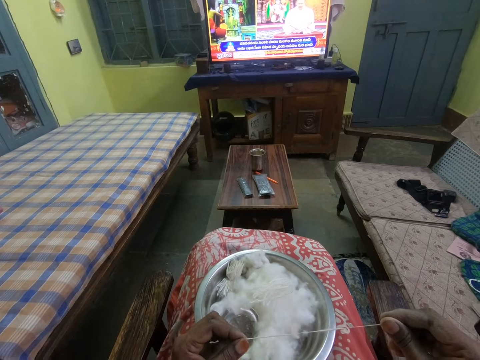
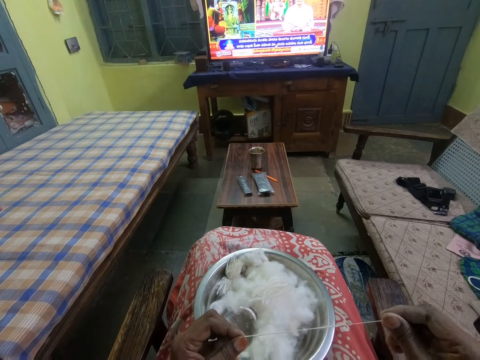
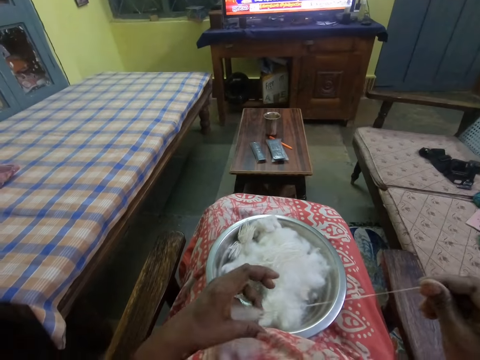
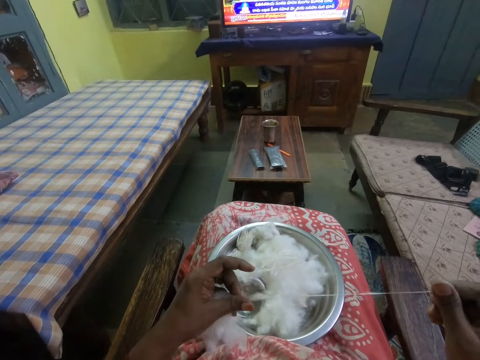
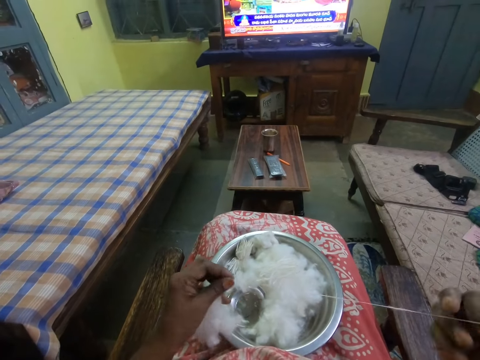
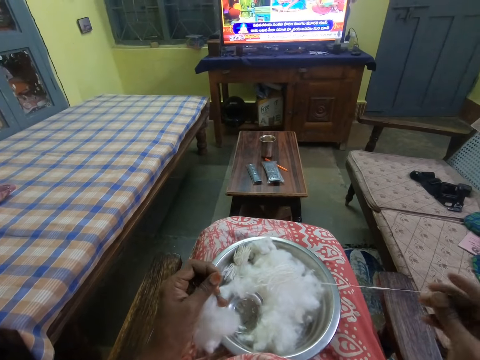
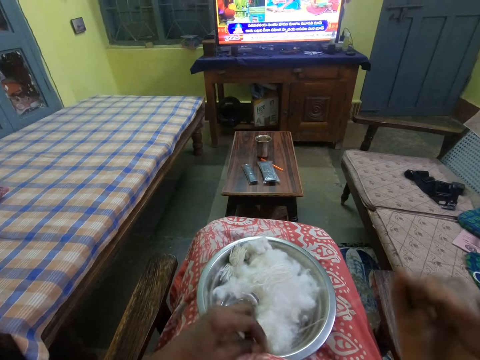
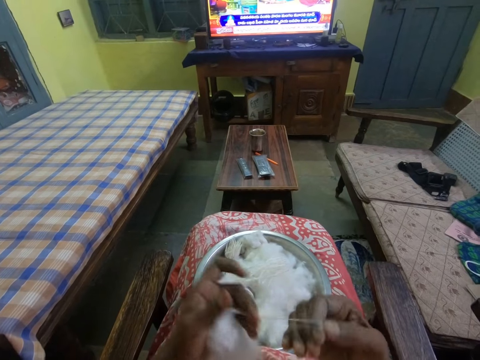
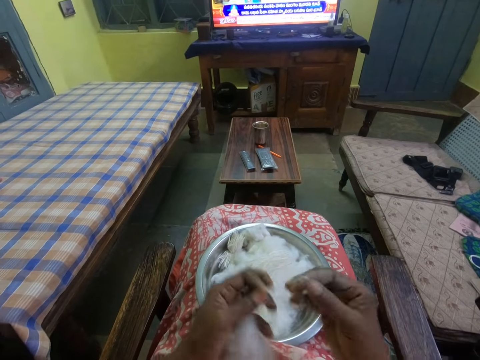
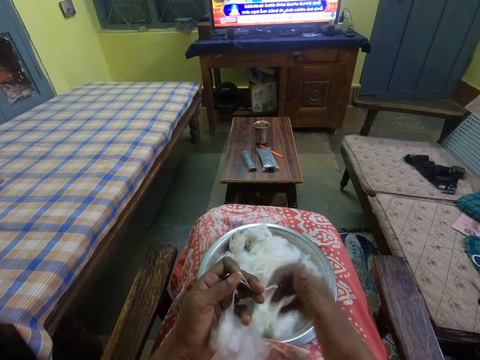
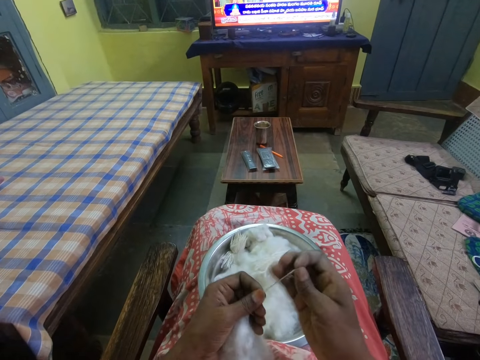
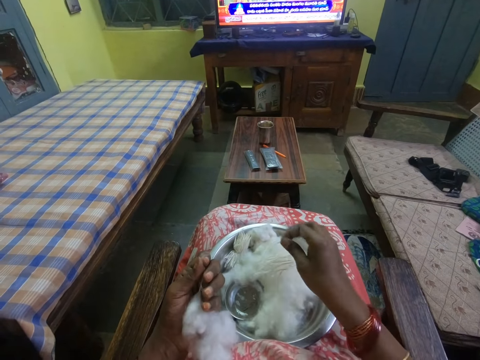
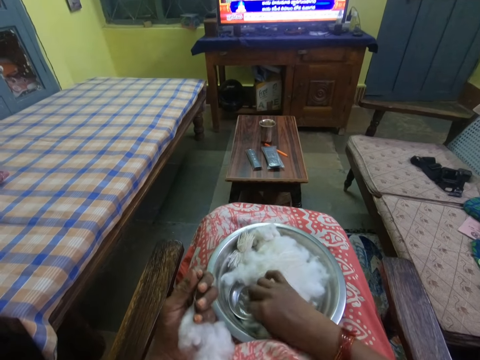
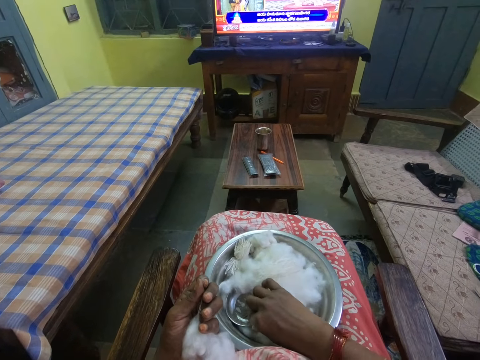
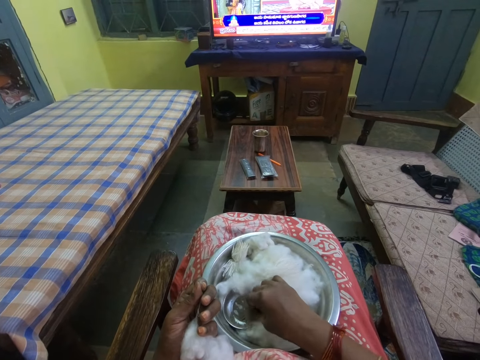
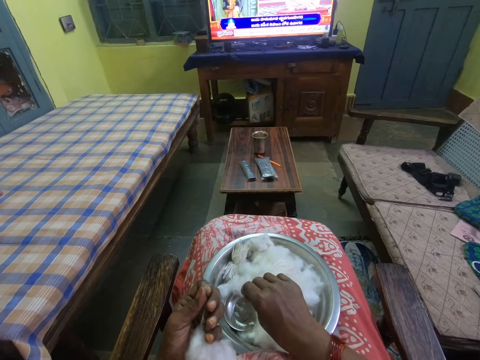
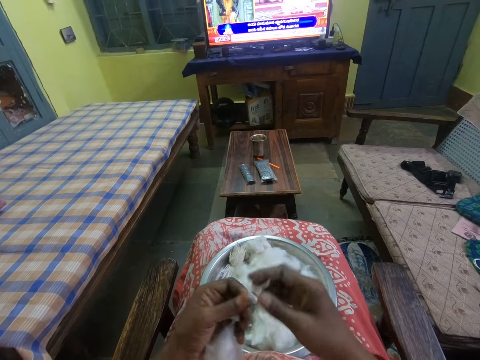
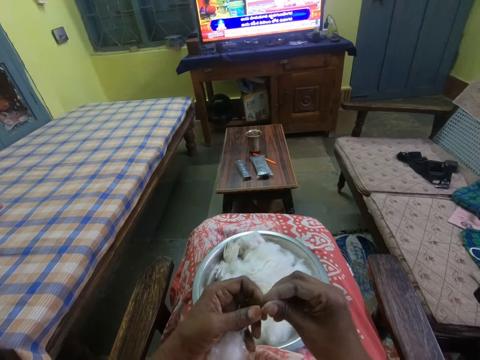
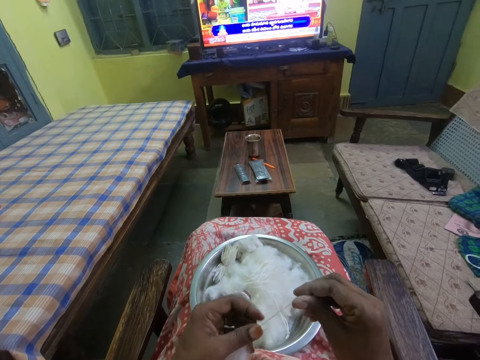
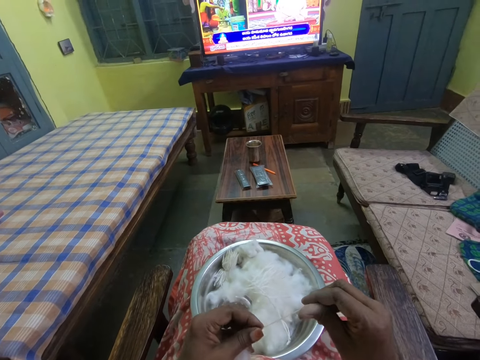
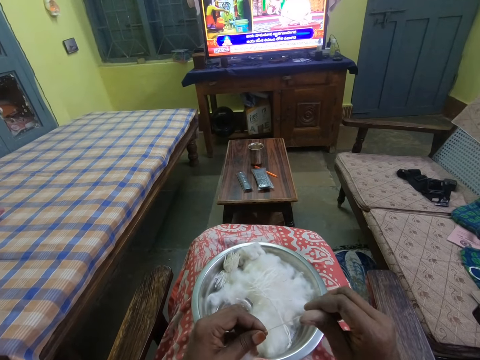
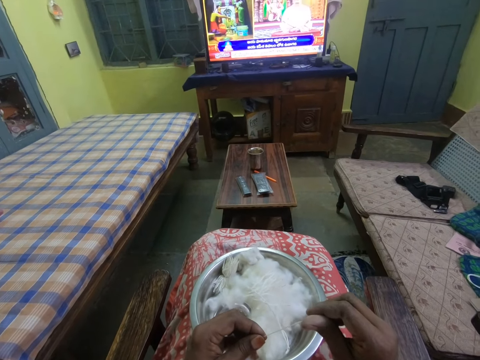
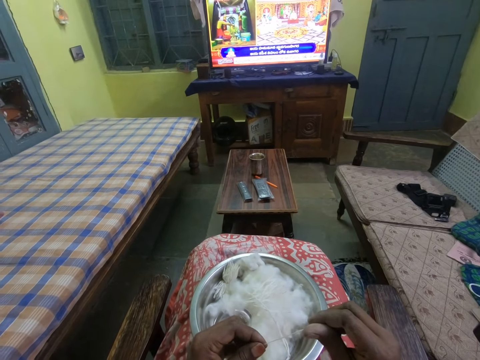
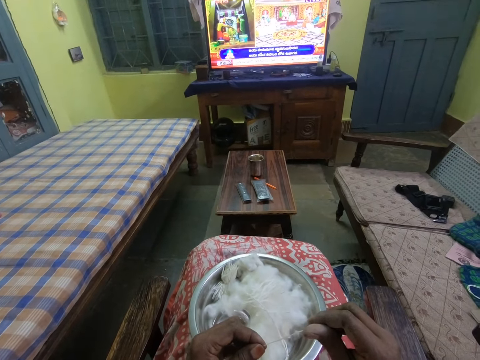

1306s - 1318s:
The camera wearer cuts the cotton with the hand. She places the cotton in the bowl. She touches the ash in the bowl. She picks the cotton and spins the cotton in her hands.

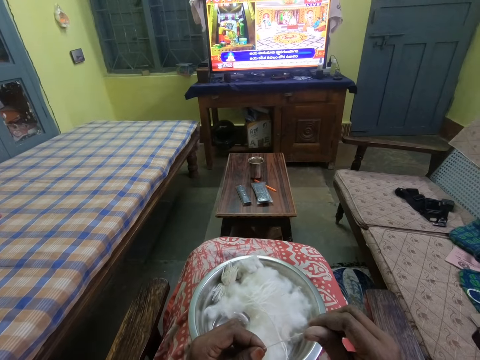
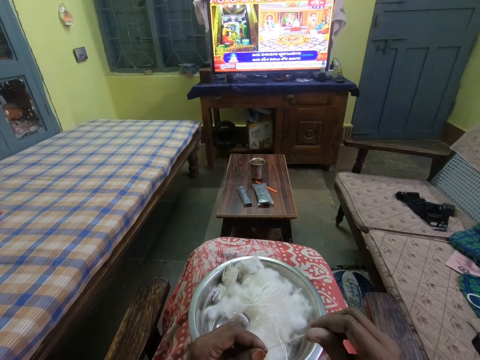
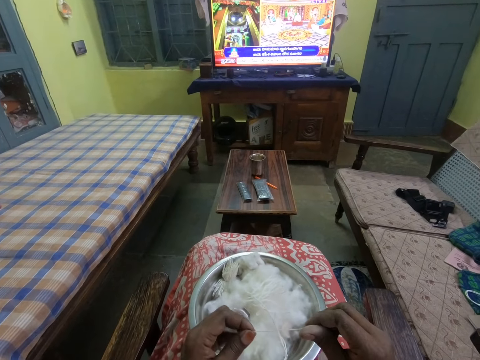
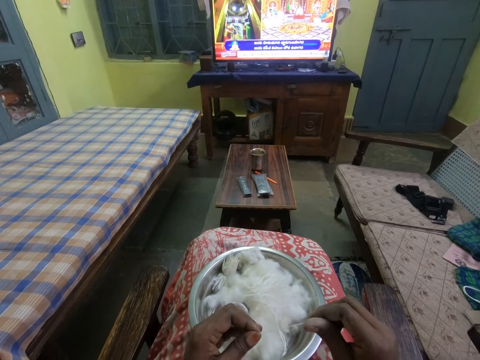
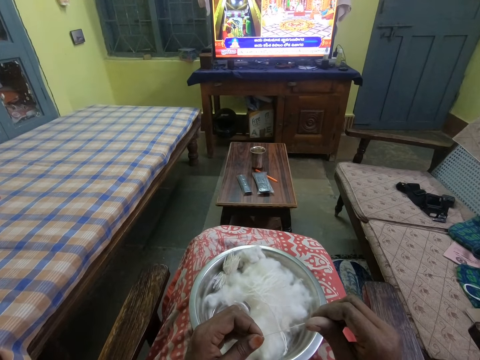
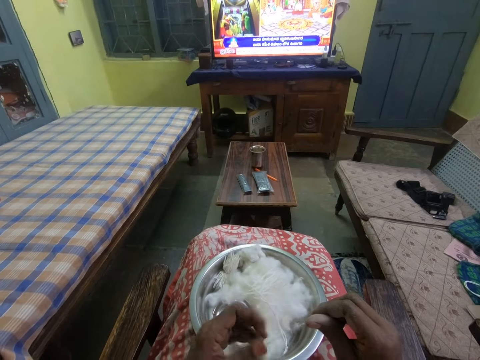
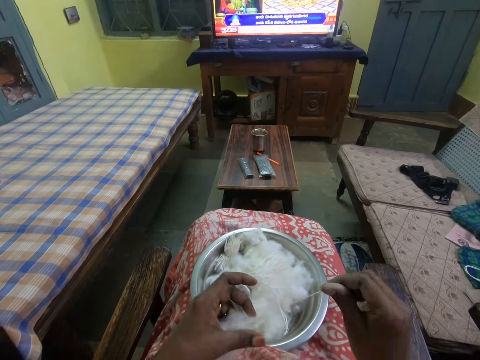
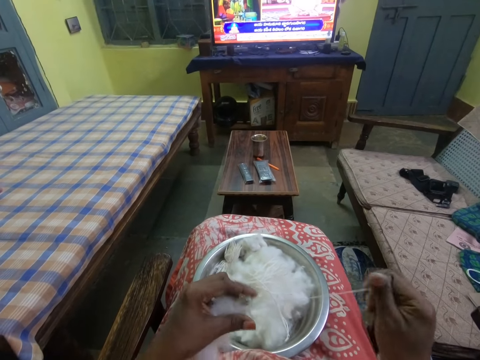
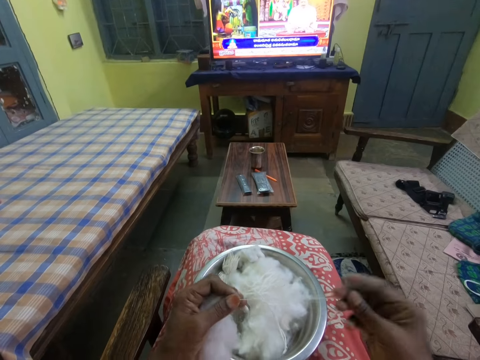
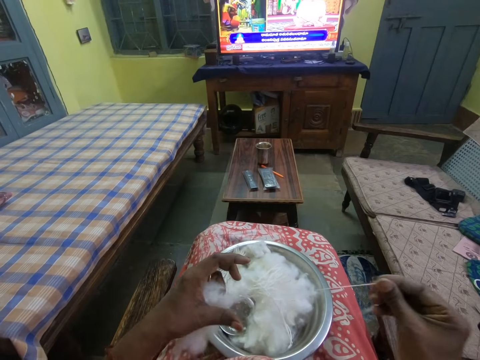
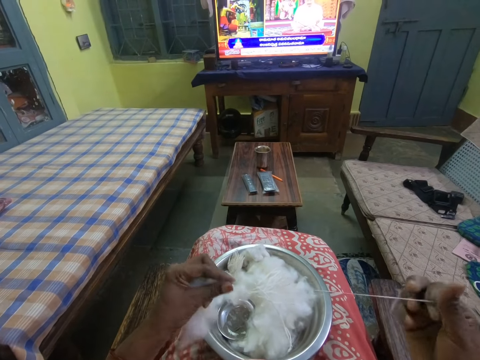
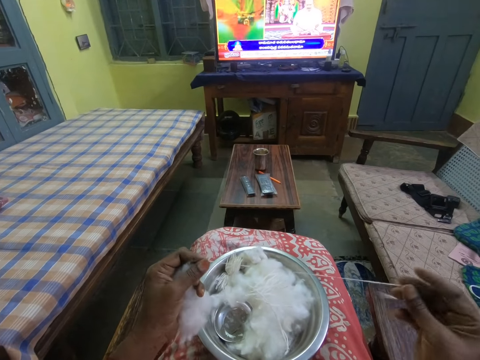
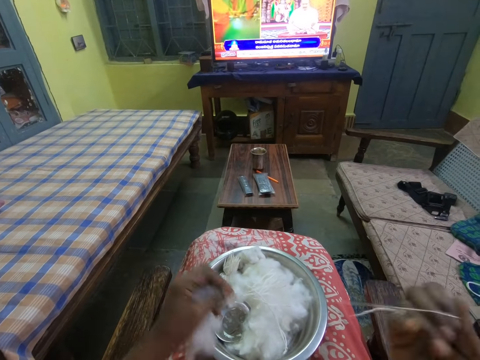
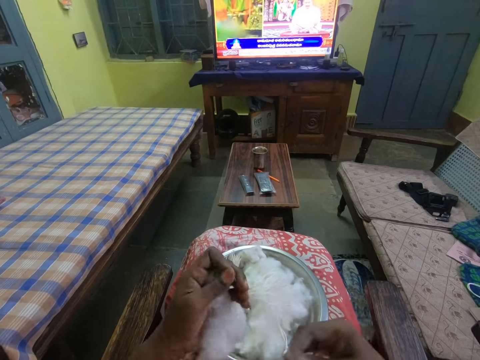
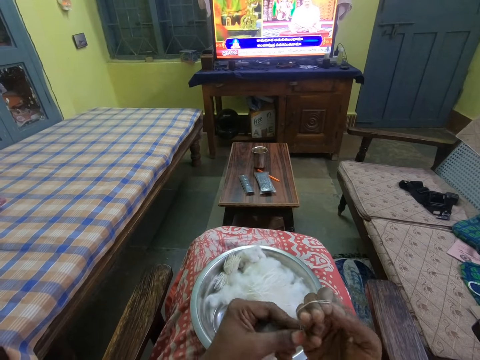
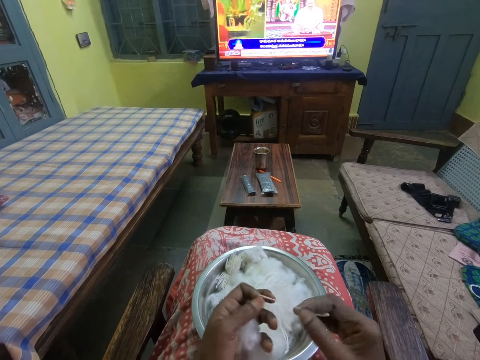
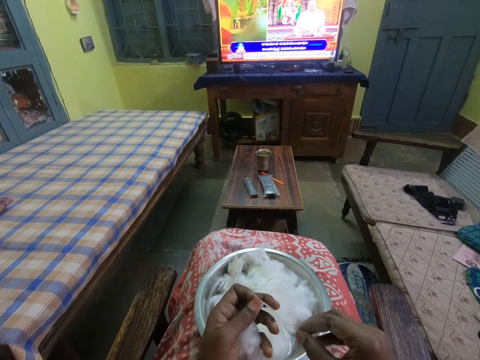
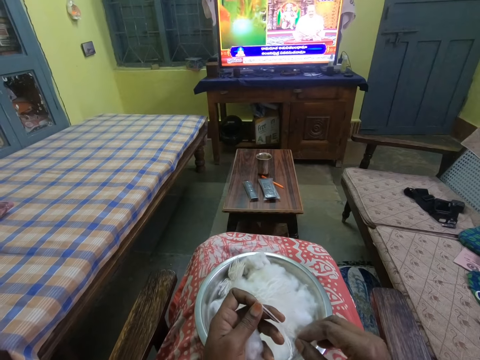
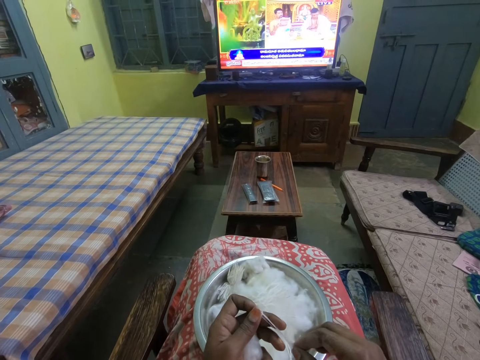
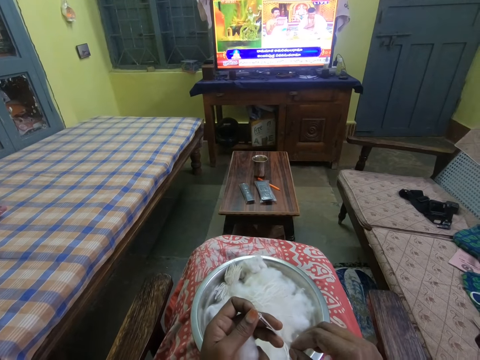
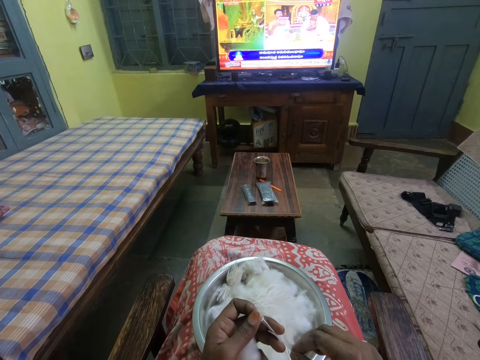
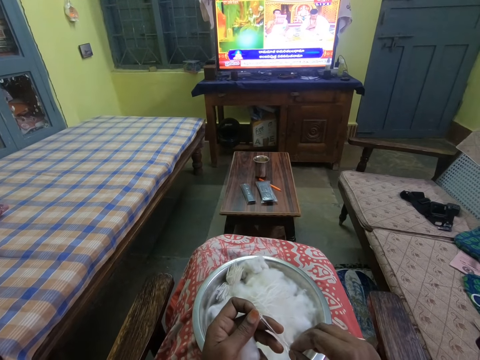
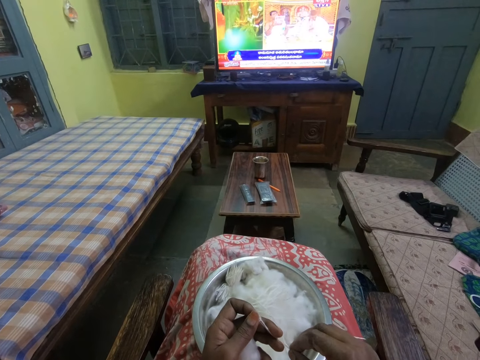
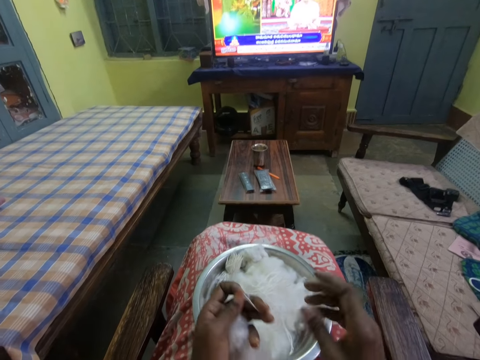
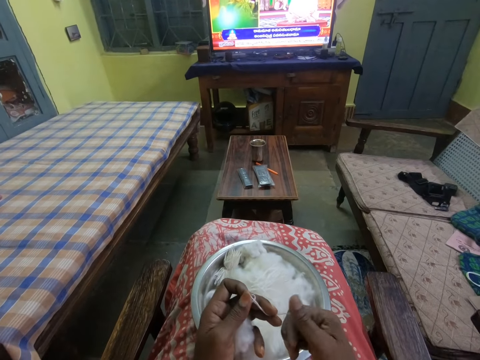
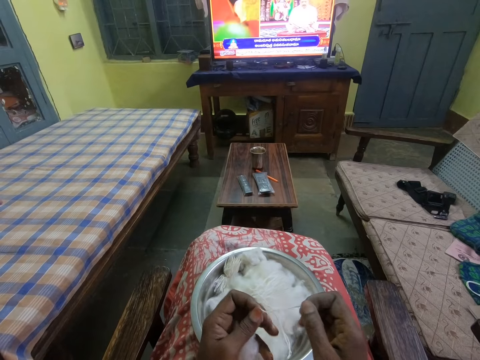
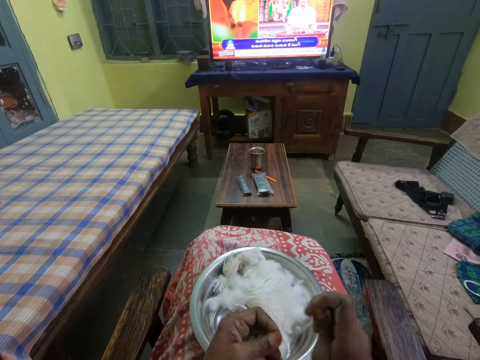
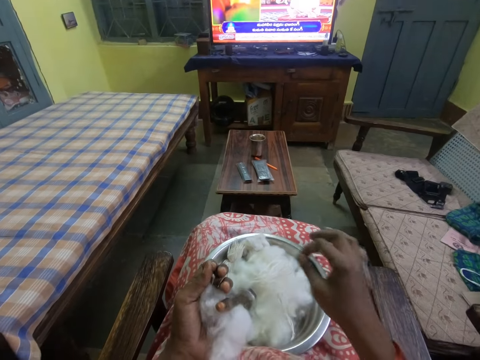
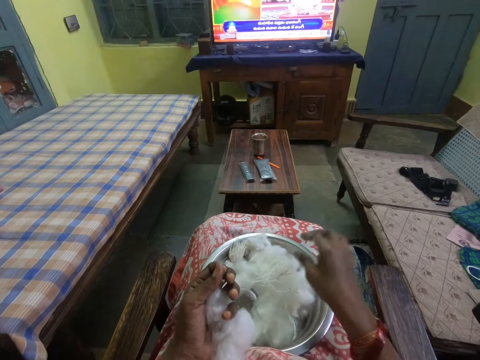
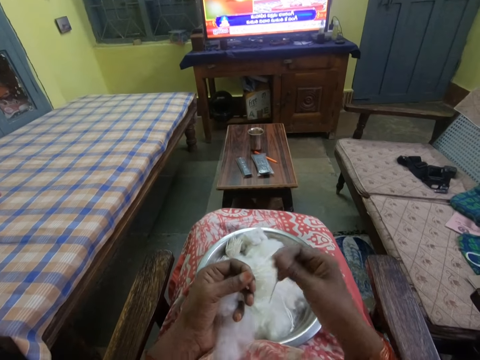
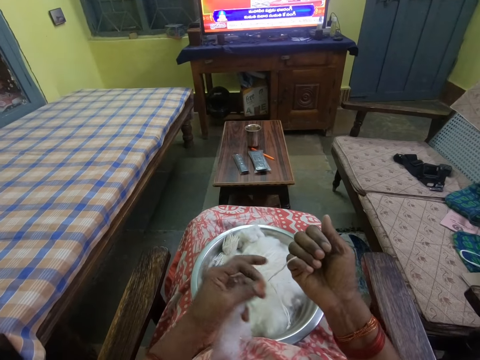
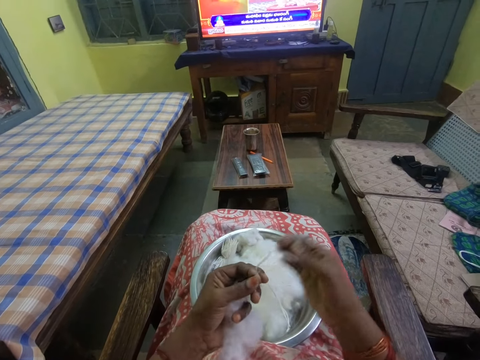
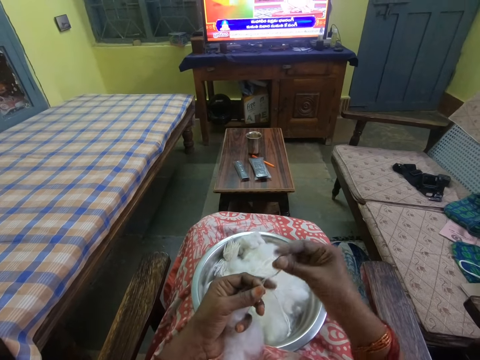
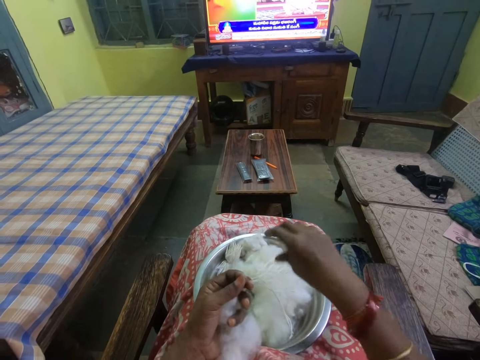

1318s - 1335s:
The camera wearer watches TV. They roll the cotton with the hand. They watch the TV. They cut the cotton with the hand. They place the cotton in the bowl. They pick the cotton.
